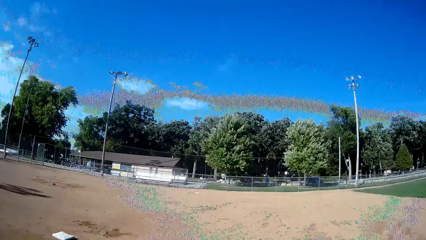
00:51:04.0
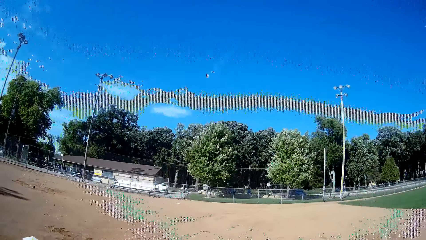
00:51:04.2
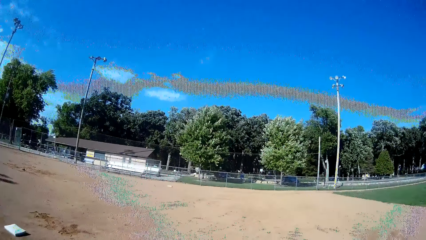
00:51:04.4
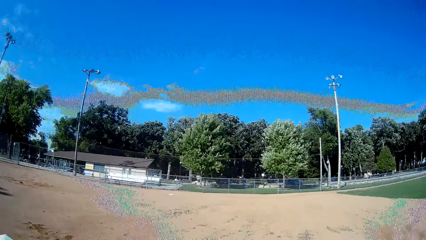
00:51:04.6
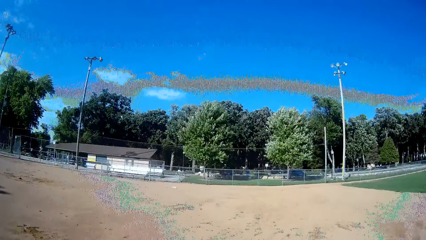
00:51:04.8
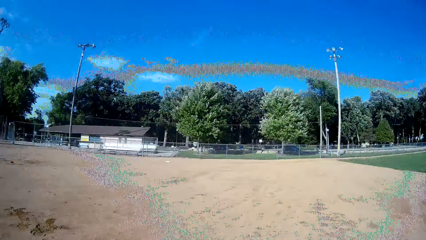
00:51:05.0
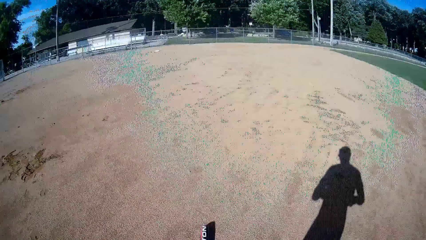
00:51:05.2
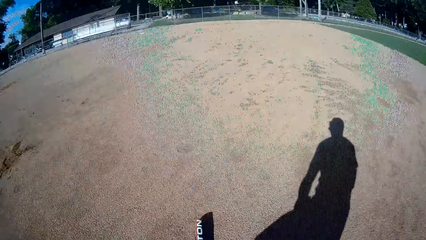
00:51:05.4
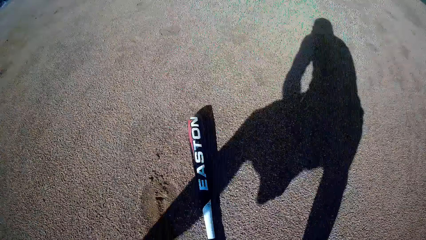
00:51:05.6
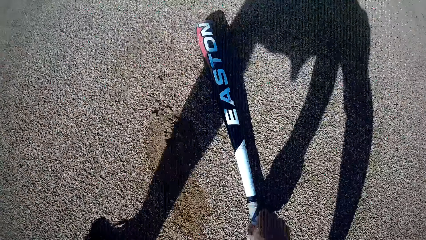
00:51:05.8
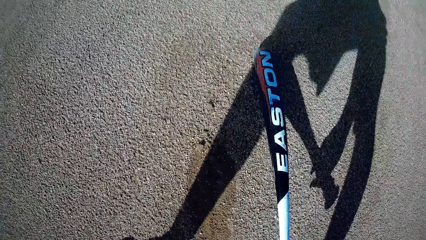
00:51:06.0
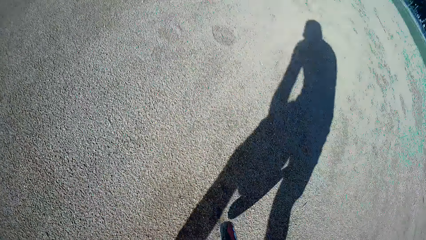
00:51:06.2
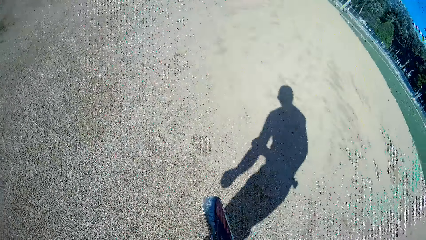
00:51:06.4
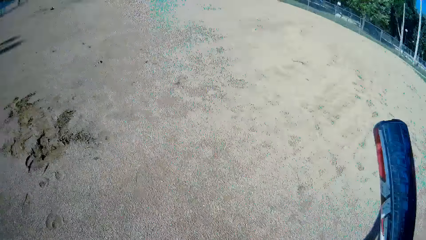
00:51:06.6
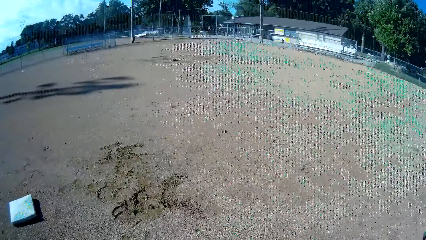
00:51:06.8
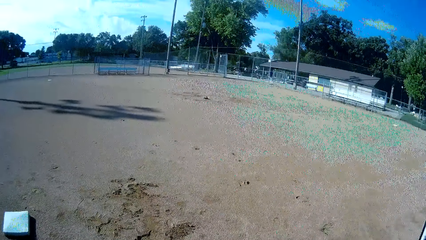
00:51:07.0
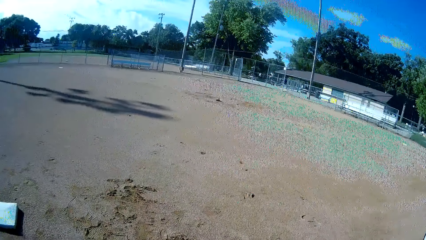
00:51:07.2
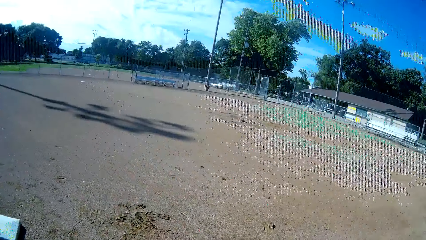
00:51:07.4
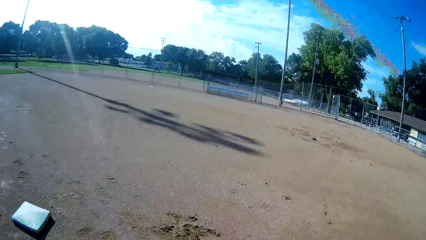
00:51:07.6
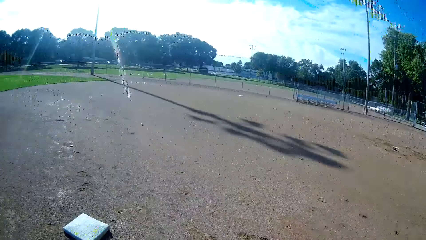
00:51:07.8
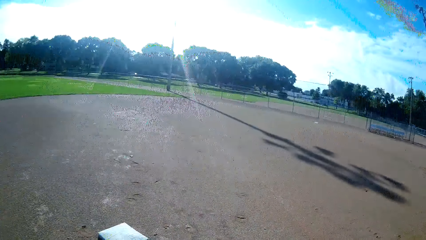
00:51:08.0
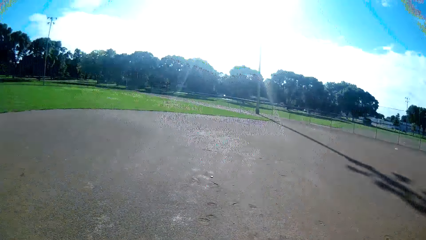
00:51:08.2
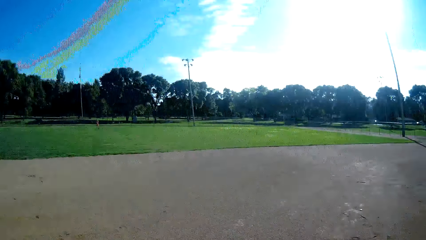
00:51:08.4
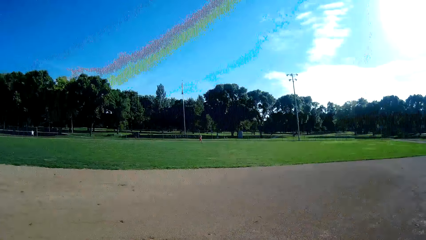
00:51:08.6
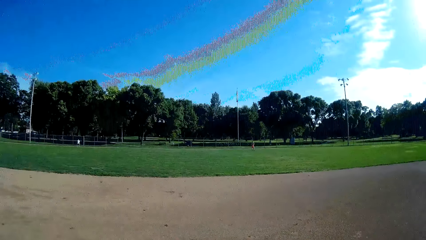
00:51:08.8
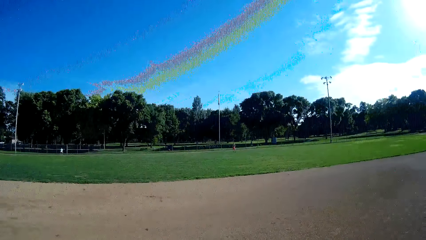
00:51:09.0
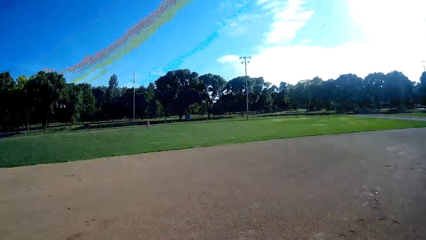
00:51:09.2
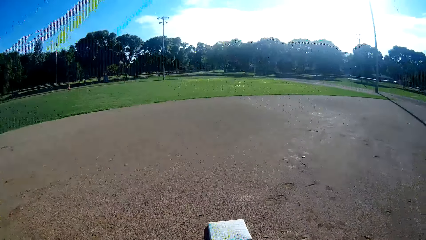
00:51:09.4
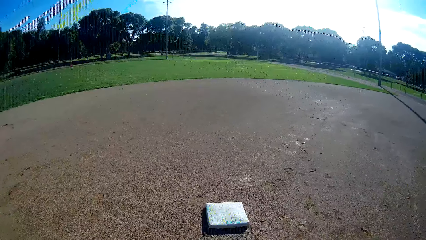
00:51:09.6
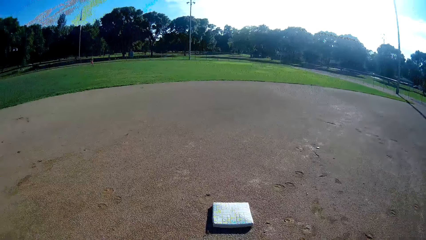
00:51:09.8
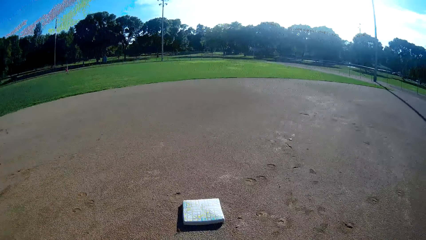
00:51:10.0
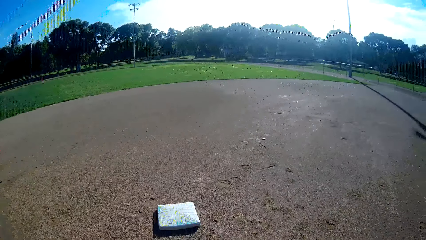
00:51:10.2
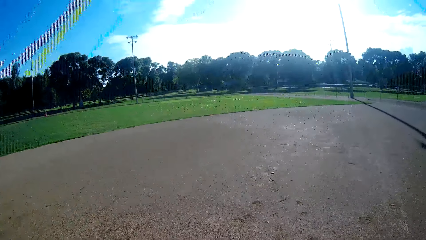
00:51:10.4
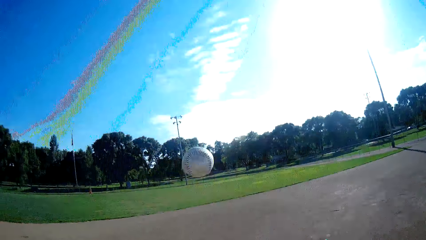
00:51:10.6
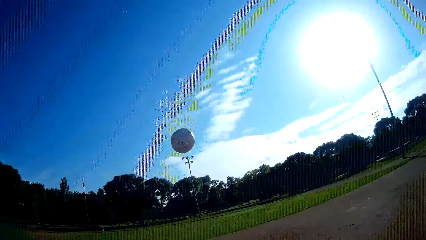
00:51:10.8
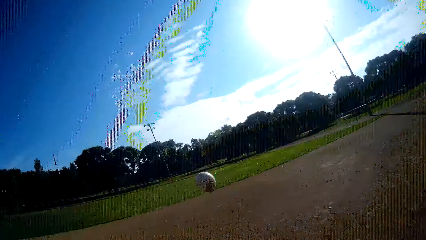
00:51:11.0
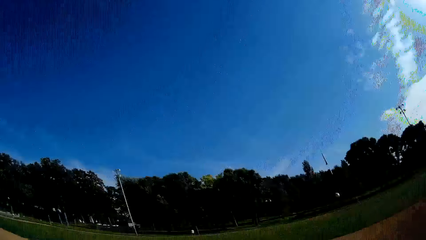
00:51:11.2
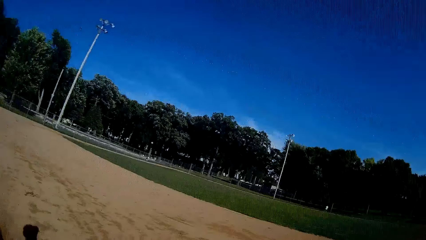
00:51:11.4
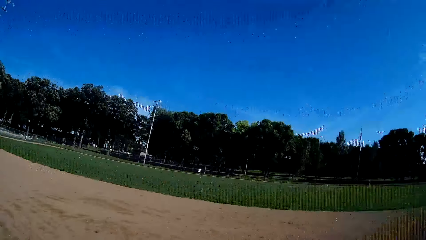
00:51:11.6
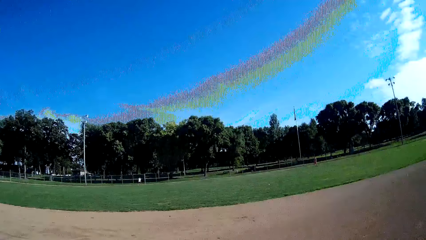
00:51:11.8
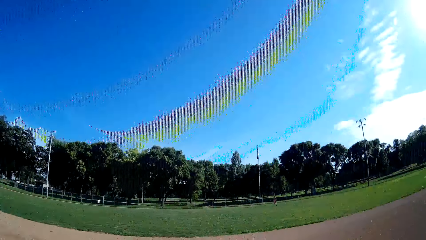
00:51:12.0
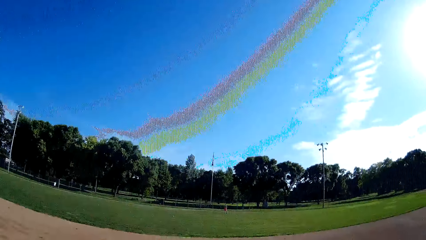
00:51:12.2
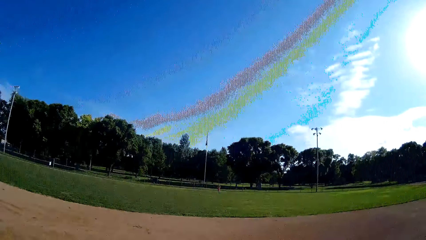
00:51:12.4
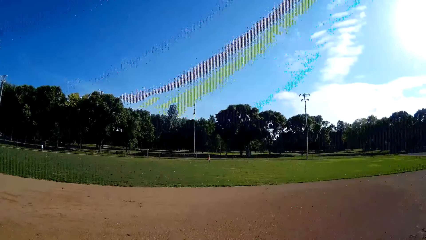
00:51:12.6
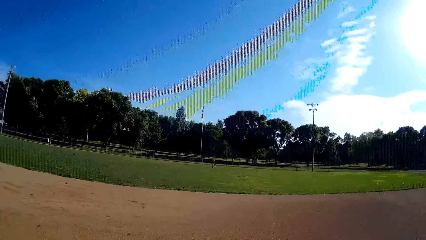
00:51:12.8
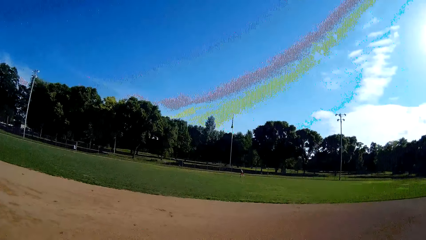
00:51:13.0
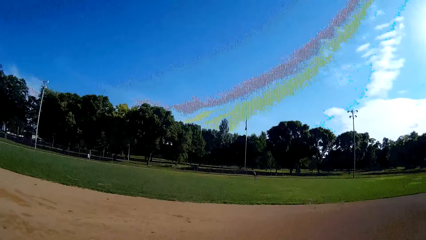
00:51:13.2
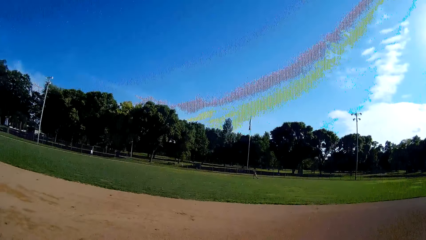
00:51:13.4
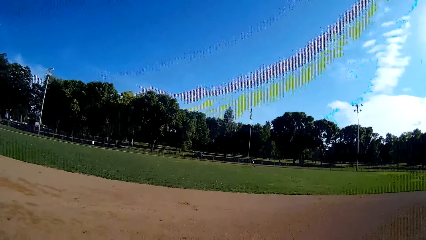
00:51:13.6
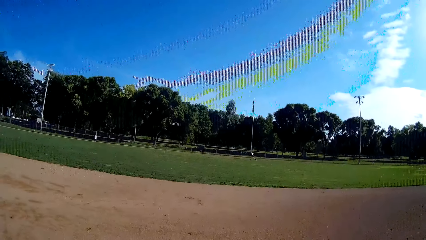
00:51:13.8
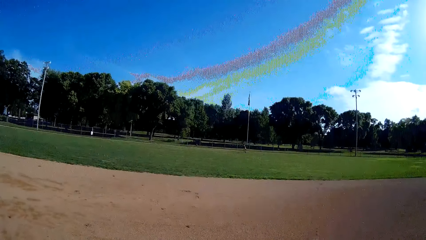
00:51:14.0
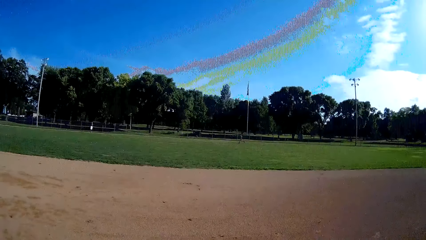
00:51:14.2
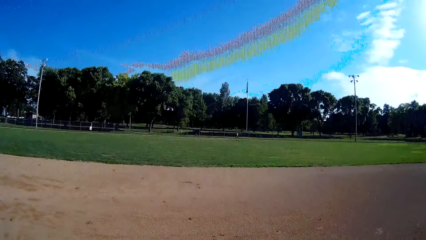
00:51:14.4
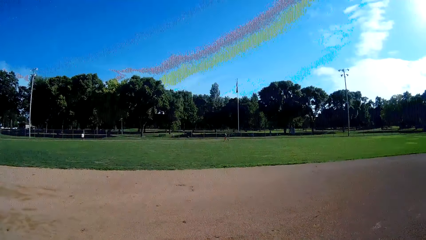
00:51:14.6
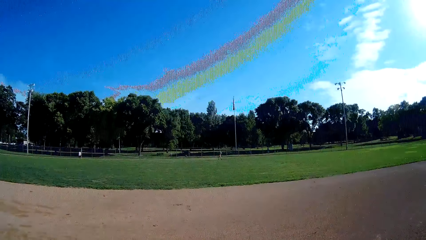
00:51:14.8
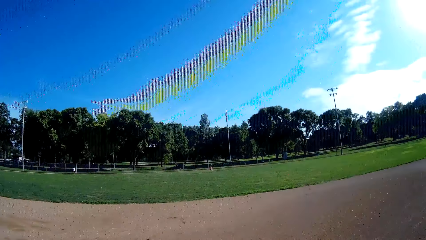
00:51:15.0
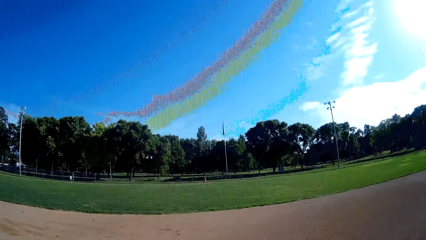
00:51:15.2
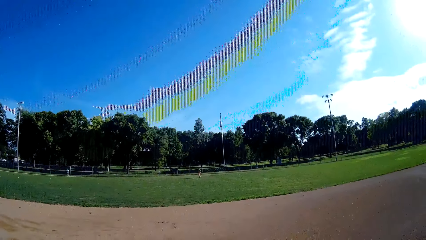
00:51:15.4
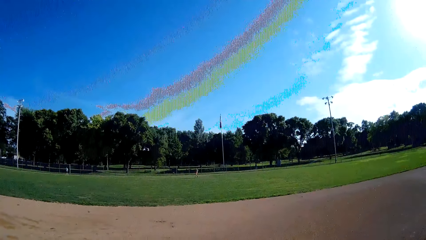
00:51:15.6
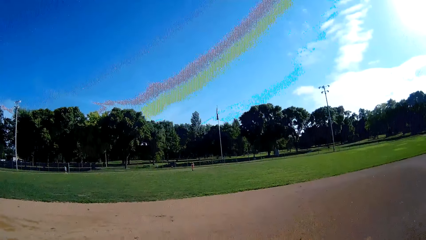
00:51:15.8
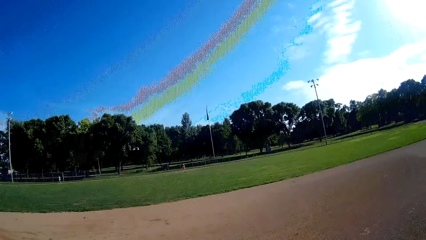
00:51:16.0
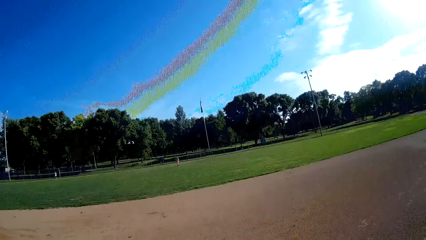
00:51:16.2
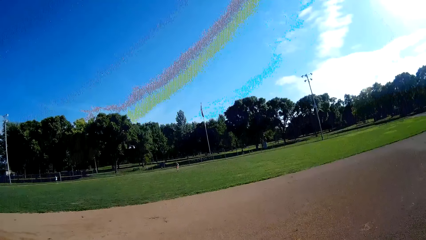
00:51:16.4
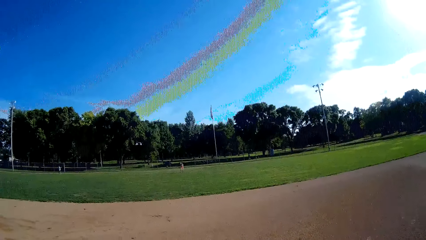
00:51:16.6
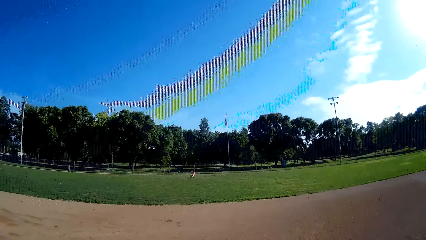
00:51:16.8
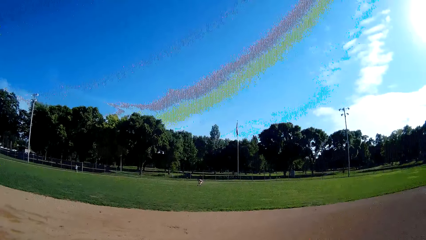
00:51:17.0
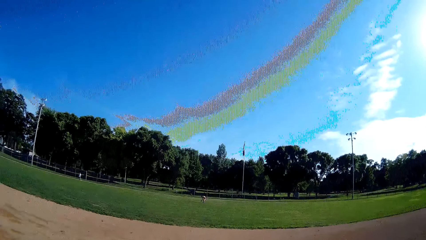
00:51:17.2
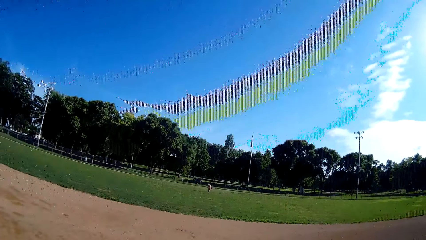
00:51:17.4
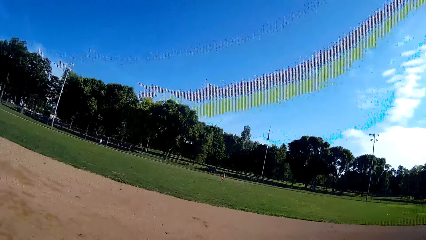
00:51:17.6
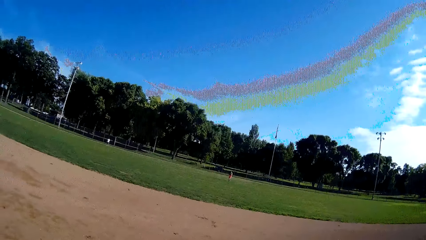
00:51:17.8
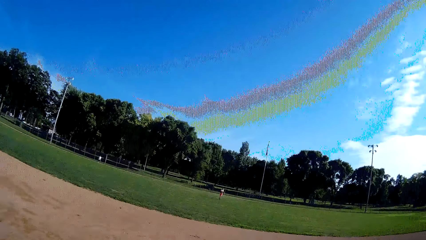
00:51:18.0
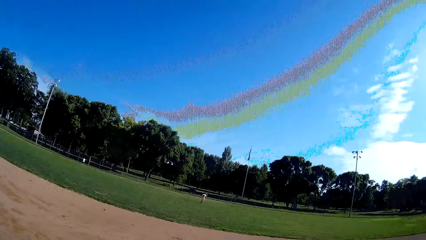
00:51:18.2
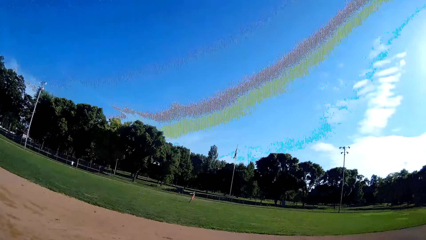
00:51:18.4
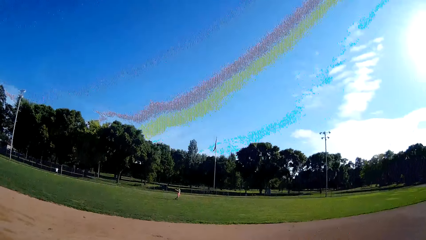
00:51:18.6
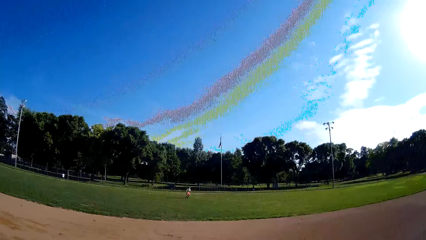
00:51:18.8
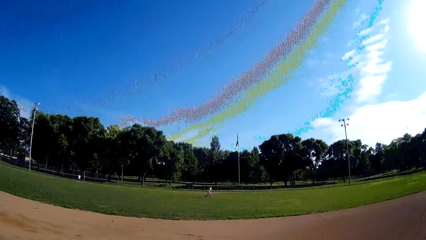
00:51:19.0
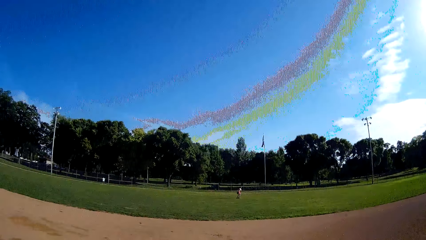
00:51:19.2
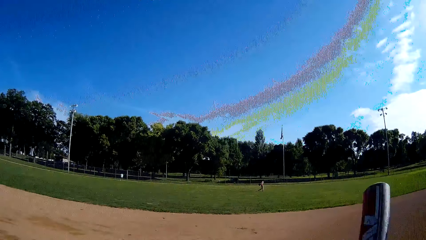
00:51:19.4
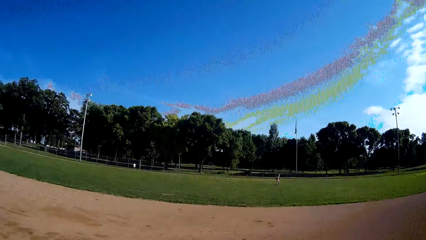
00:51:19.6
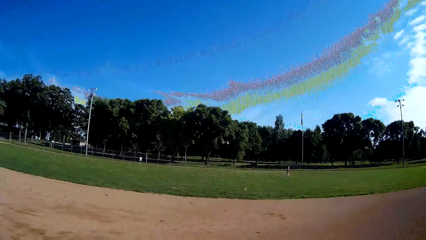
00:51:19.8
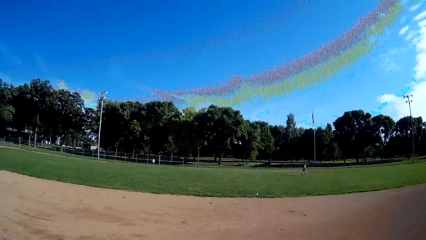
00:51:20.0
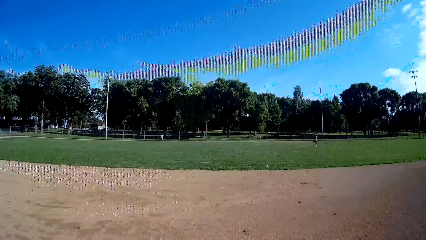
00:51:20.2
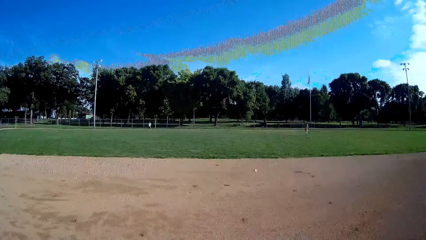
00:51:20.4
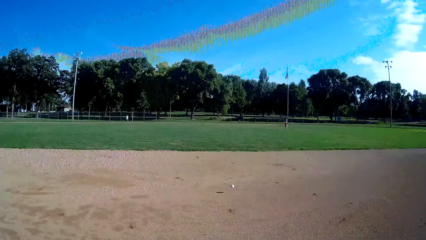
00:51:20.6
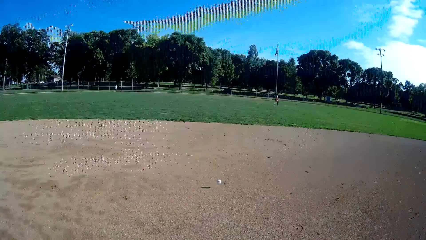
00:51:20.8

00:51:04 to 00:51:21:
The camera wearer bends to pick up the baseball bat. They carry the bat from the ground. They throw the ball up. They play the ball with the bat towards a man. The man jogs towards the ball. The man picks the ball from the ground. The man throws the ball towards the camera wearer.
